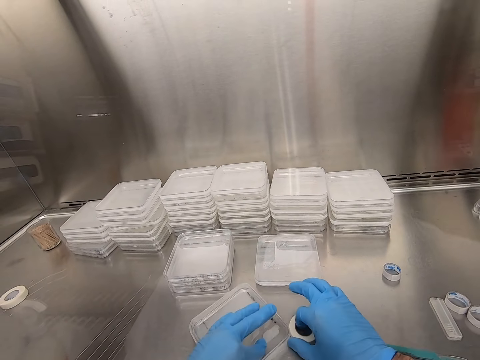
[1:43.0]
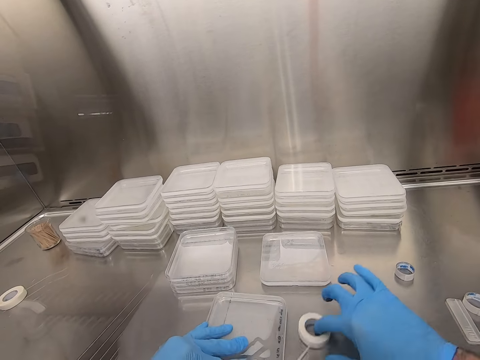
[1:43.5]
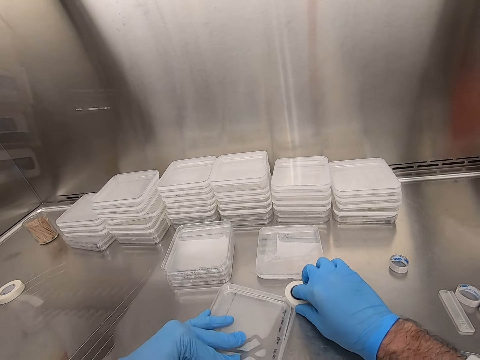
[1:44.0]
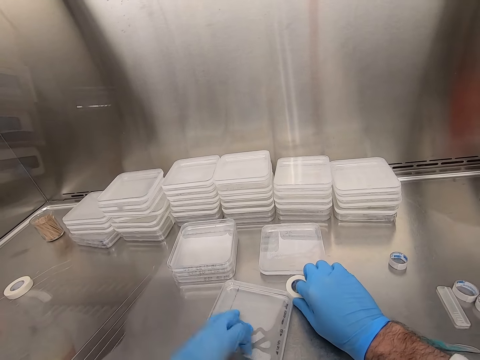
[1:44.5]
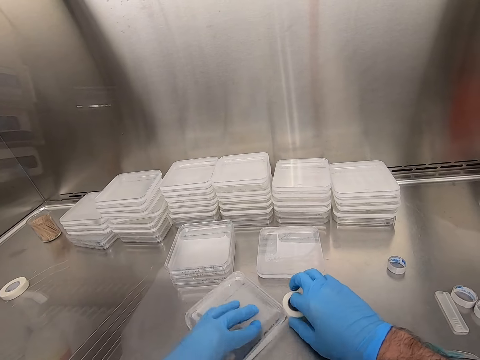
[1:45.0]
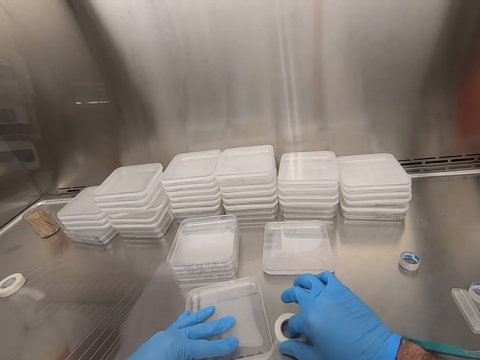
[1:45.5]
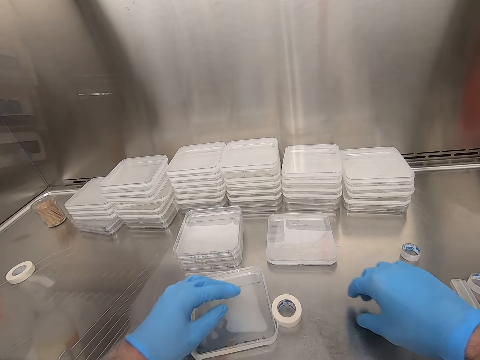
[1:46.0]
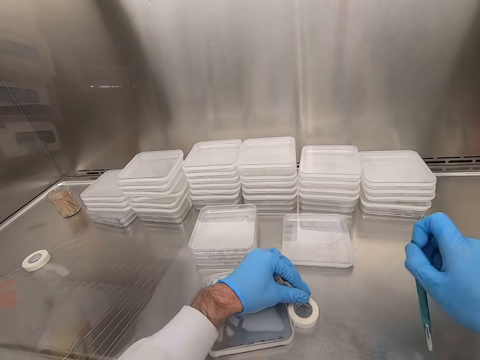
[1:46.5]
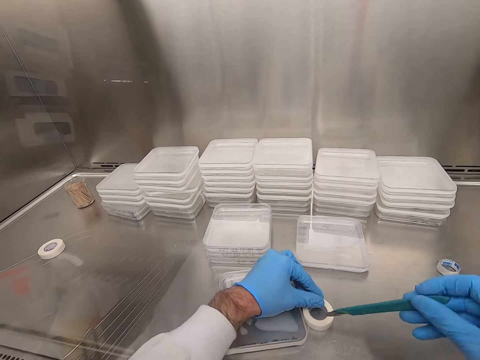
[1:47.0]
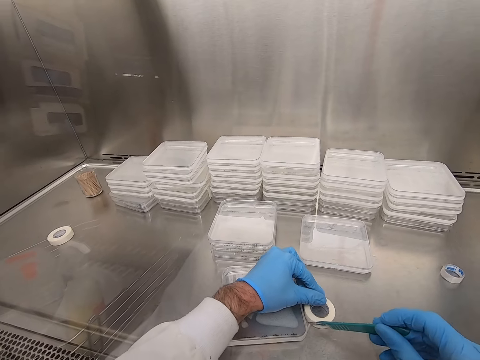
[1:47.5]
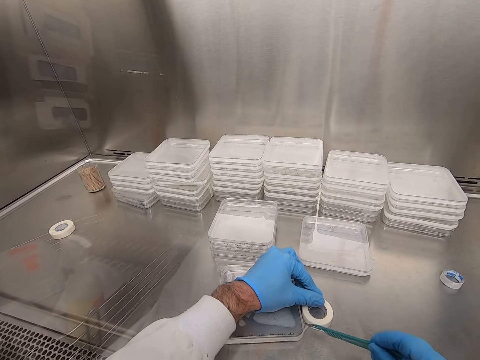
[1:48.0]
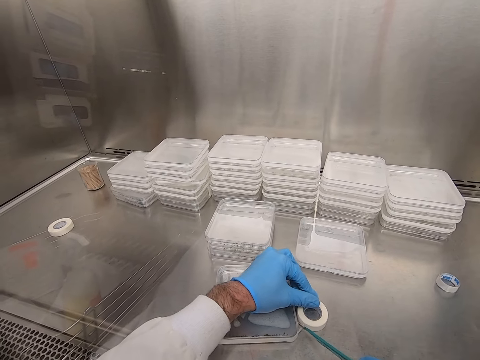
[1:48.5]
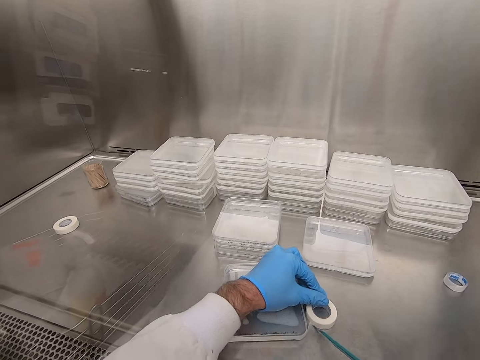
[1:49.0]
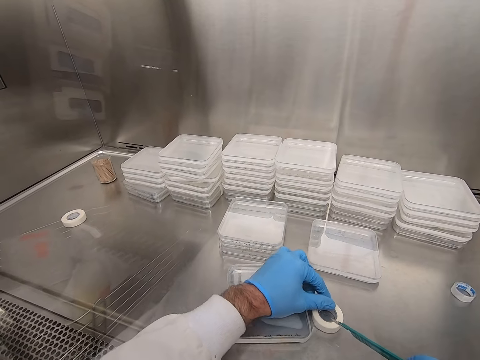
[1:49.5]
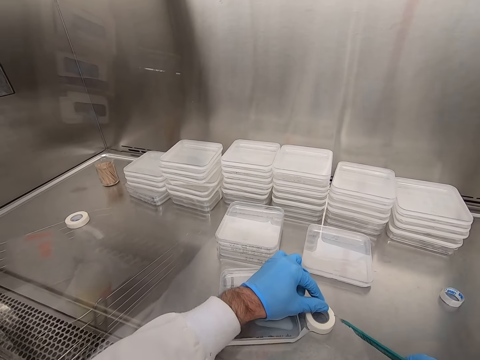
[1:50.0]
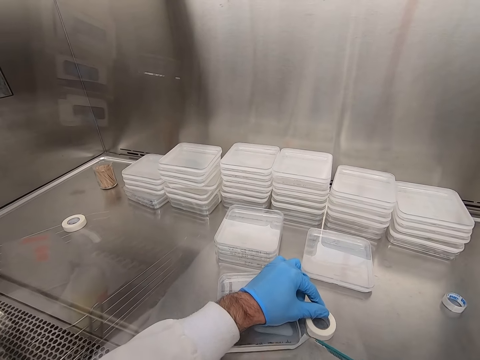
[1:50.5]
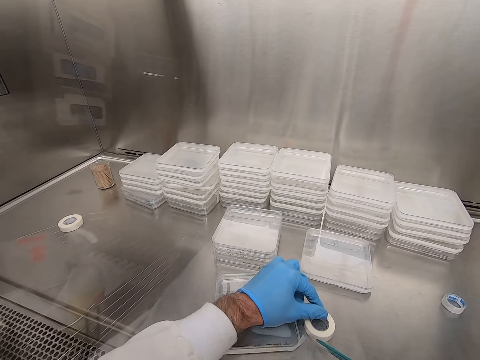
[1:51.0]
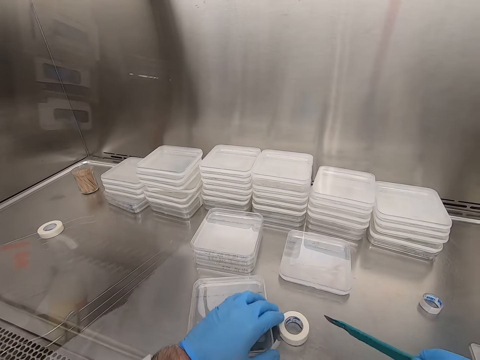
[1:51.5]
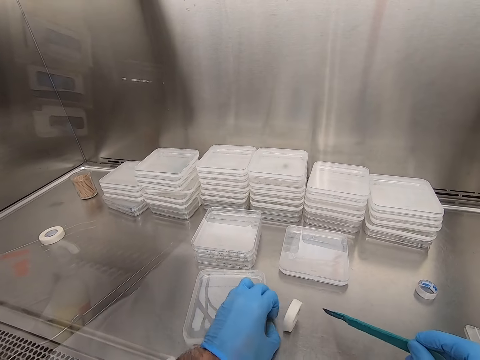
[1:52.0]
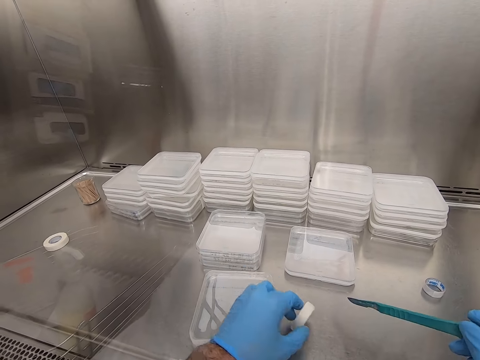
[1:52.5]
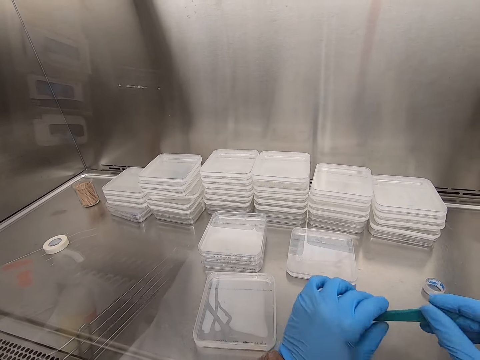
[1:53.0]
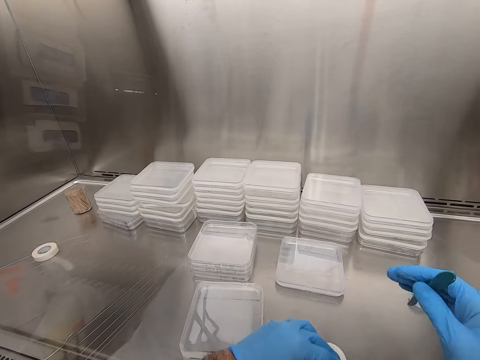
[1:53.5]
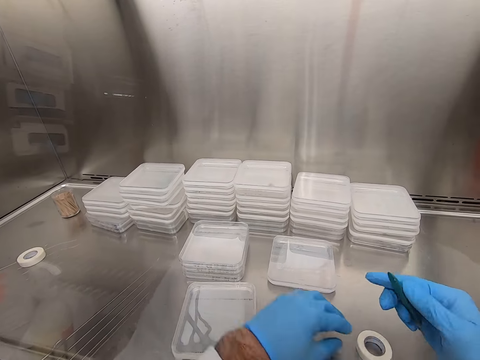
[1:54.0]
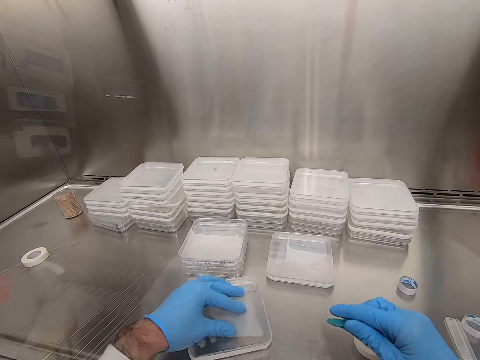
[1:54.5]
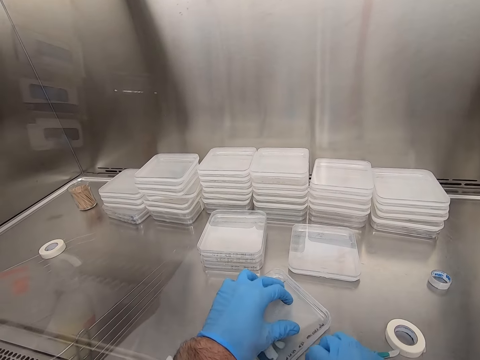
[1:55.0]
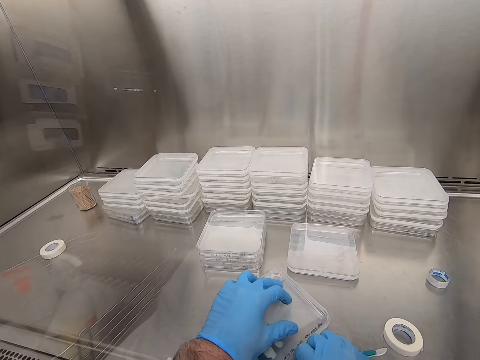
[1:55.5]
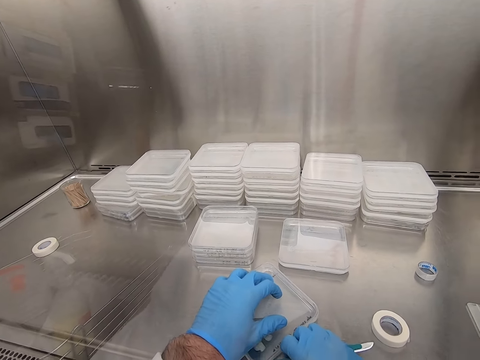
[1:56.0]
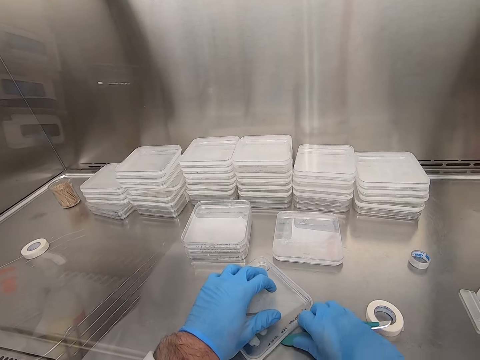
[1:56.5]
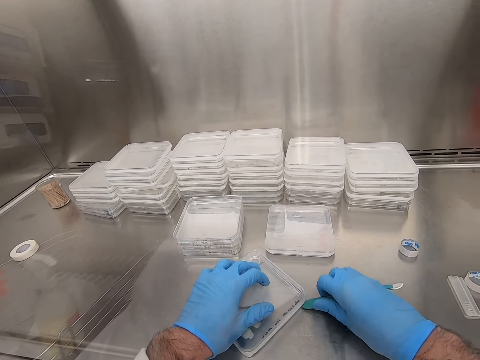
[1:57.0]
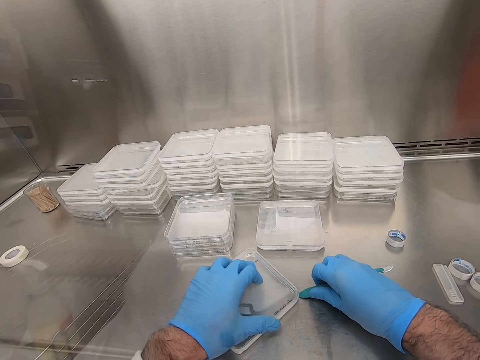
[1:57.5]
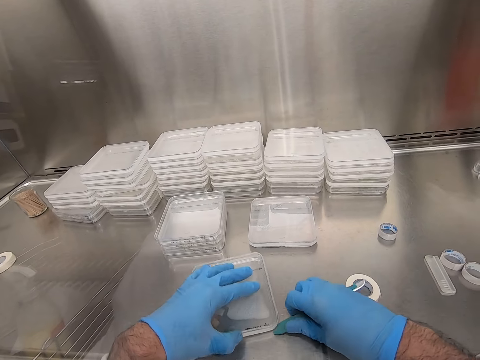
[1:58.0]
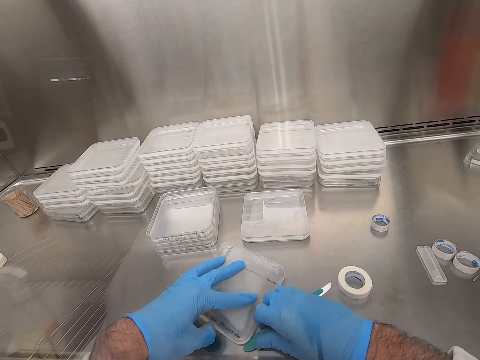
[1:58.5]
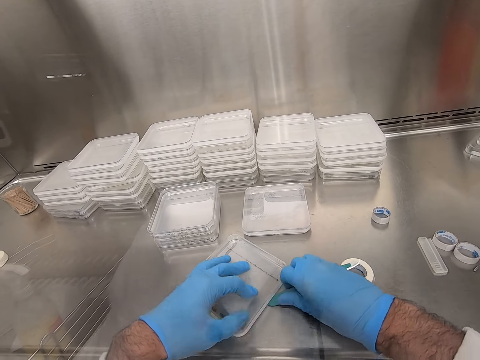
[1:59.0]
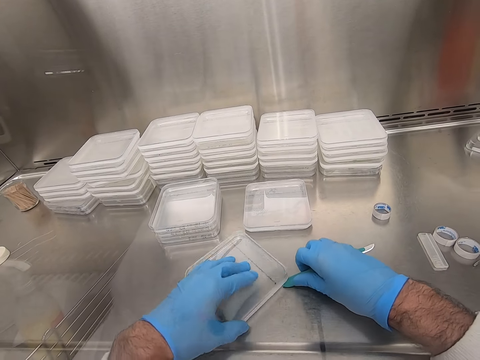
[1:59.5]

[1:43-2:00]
The camera wearer picks up the utility knife or scalpel. They cut the tape. They move the tape and hold the utility knife with both hands. They press the tape around the container with the scalpel.

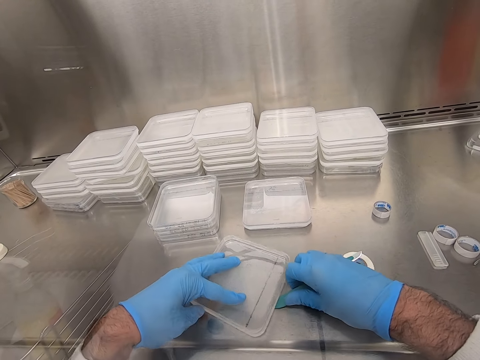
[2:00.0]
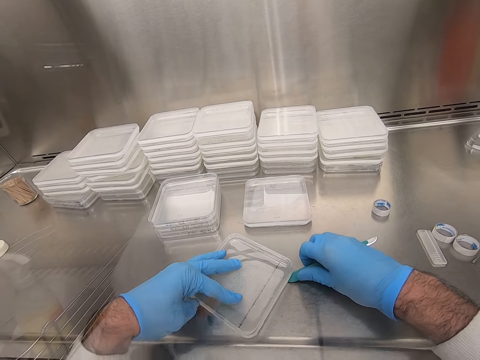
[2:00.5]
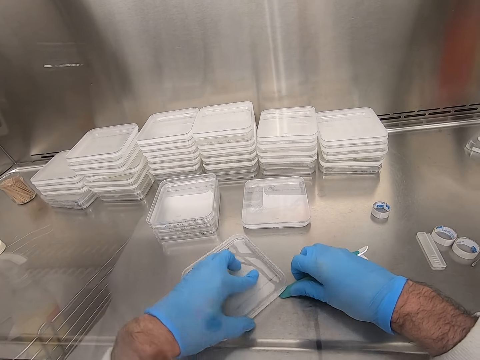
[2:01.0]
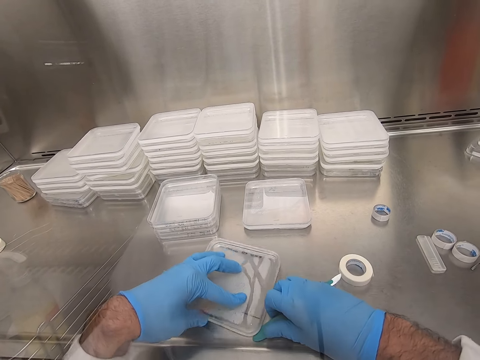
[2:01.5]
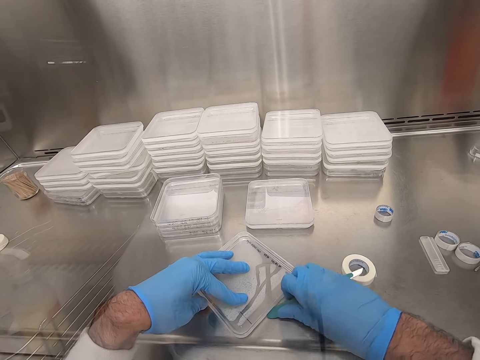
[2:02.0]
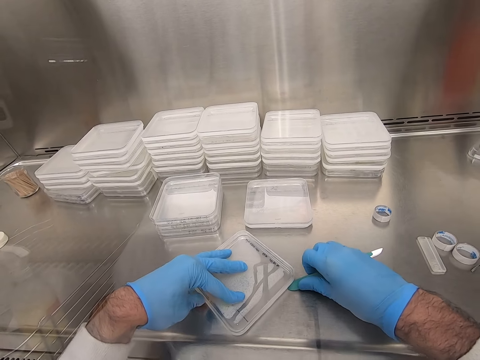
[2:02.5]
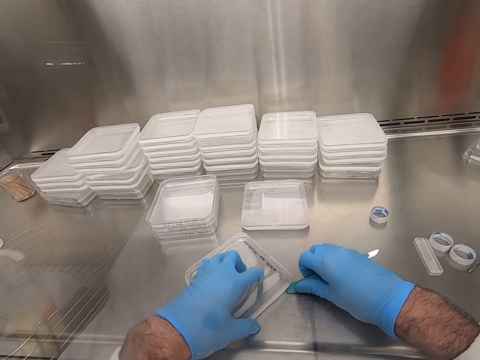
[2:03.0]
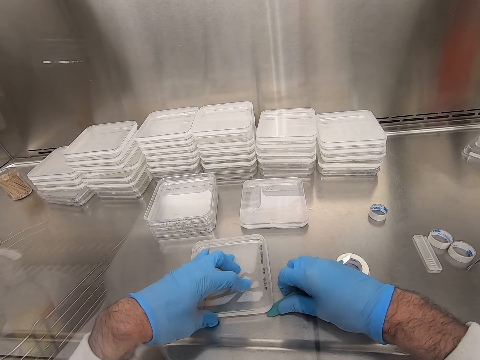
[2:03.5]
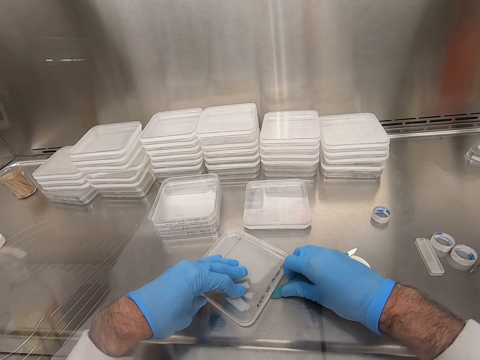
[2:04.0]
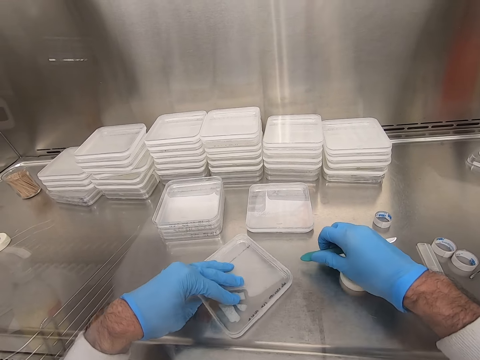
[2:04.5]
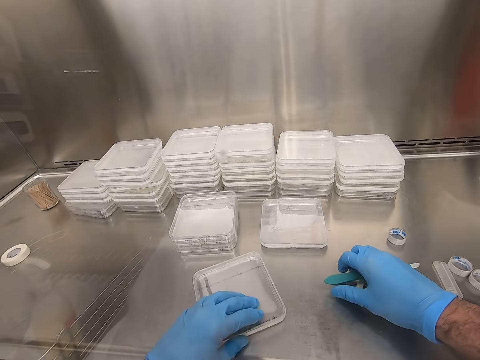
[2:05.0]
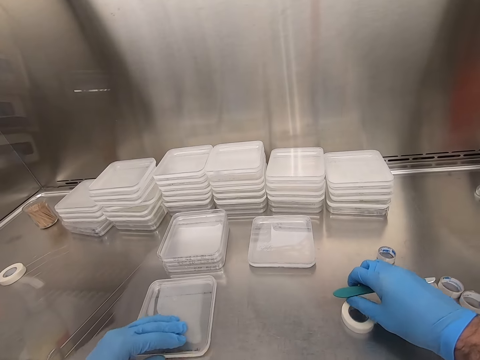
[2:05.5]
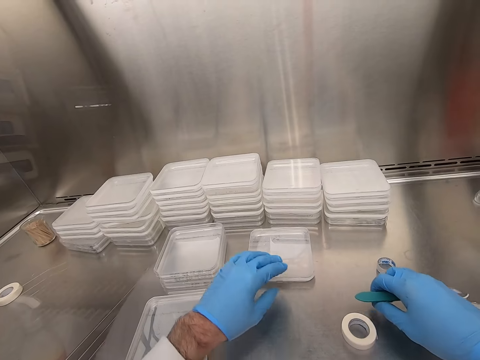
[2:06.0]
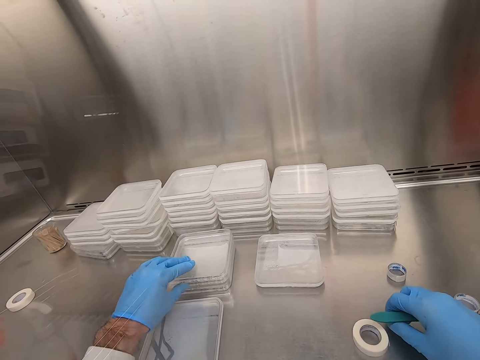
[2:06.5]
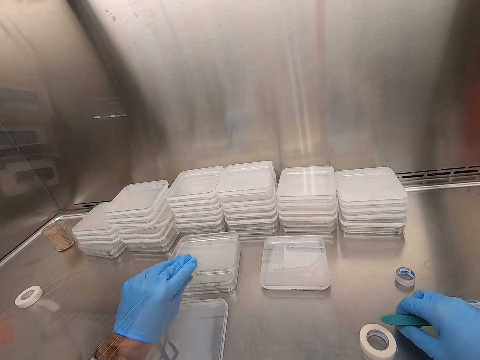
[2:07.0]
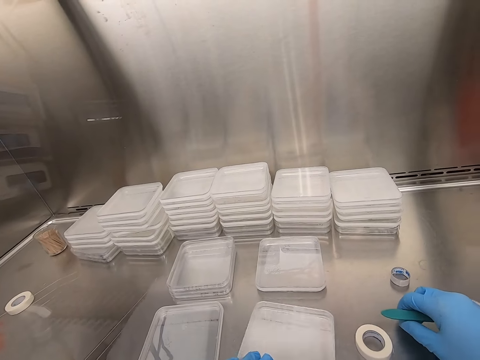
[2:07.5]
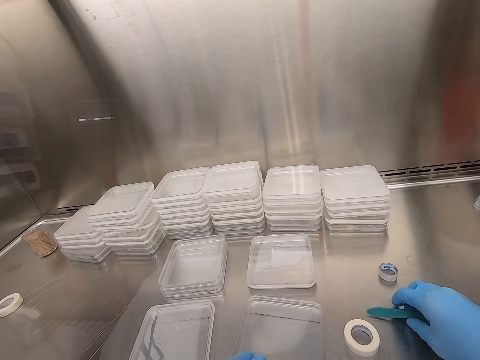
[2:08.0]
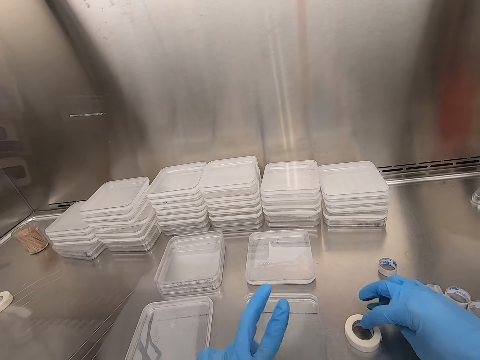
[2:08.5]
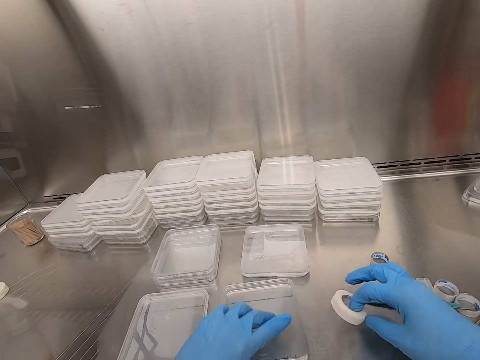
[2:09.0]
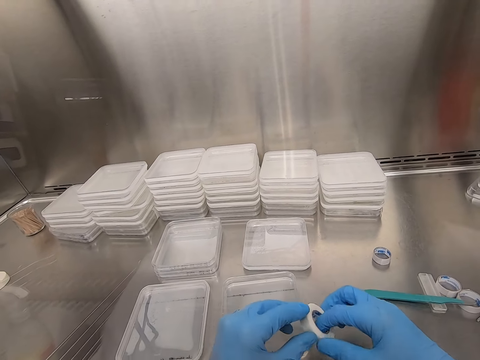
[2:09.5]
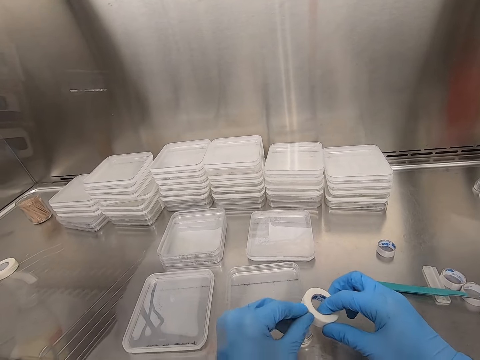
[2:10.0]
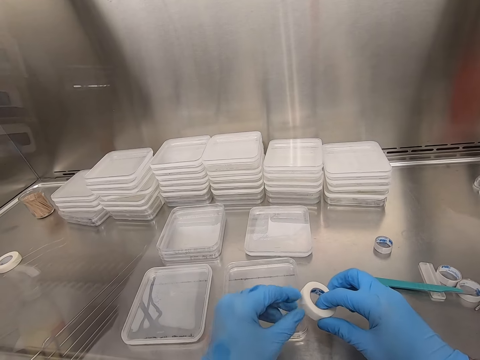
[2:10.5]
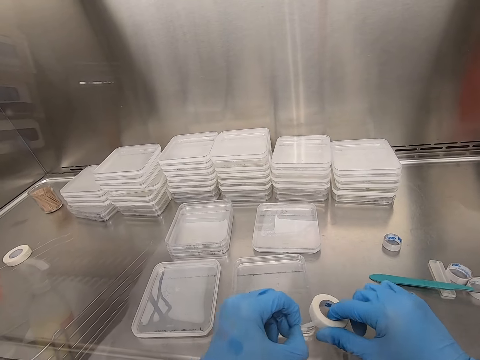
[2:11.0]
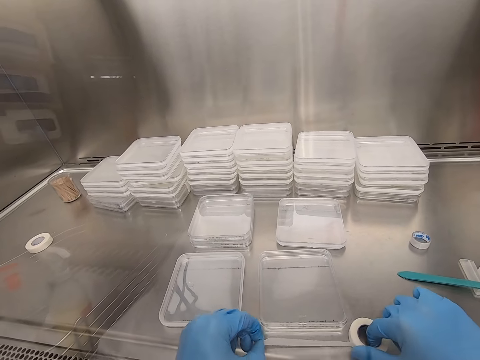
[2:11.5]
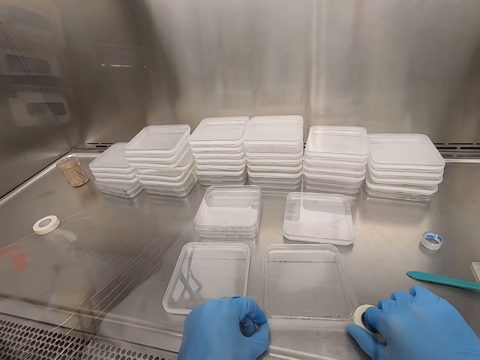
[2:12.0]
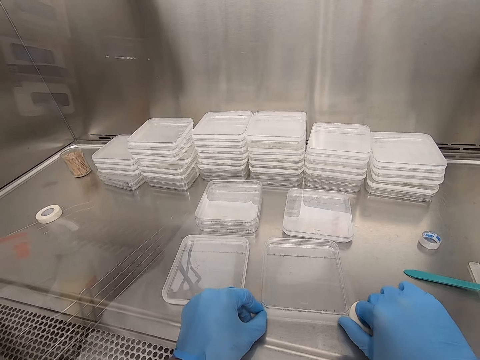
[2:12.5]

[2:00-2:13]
The camera wearer moves the container. They hold the container. They pick up another plastic container. They put down the container and put down the utility knife. They hold the tape. They pick up the tape. They unwind the tape. They seal the container.
